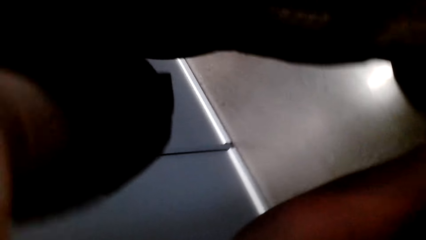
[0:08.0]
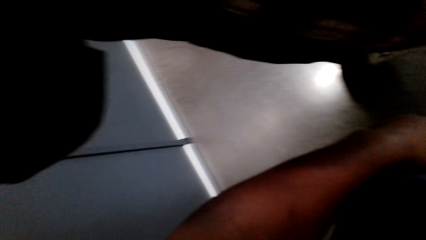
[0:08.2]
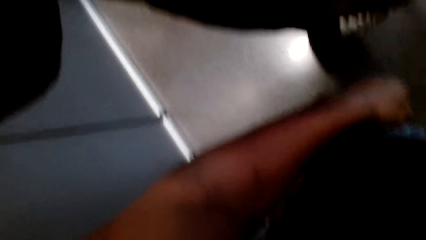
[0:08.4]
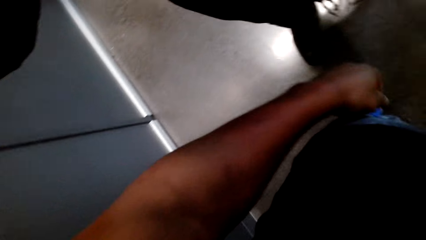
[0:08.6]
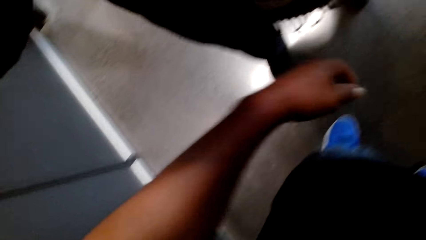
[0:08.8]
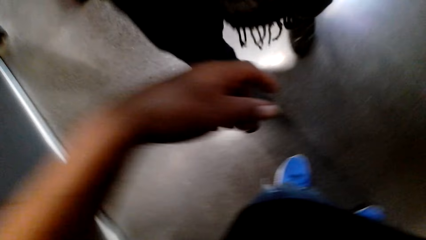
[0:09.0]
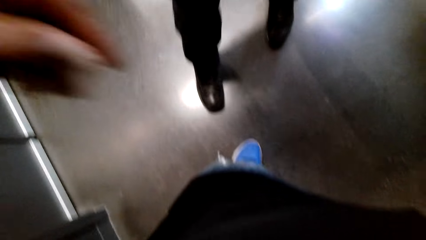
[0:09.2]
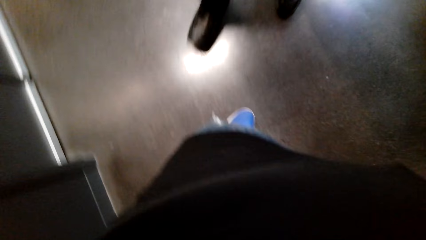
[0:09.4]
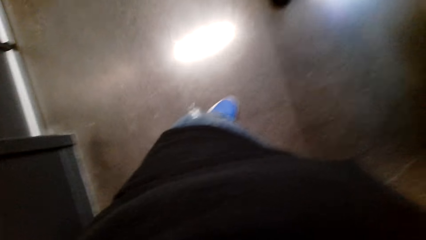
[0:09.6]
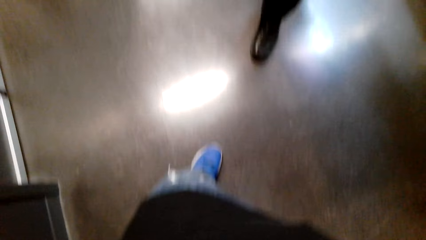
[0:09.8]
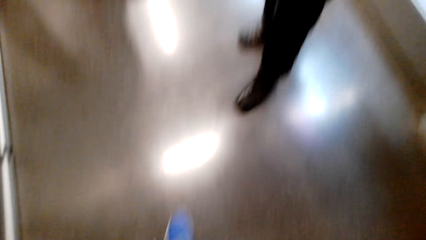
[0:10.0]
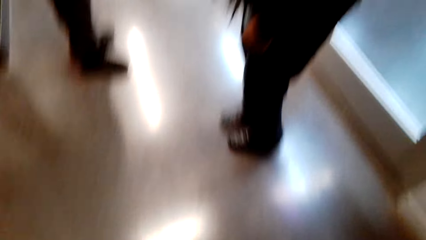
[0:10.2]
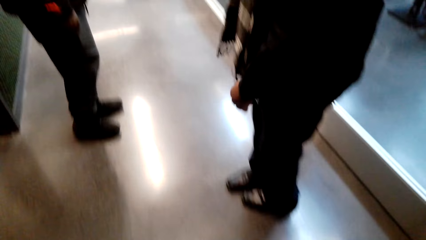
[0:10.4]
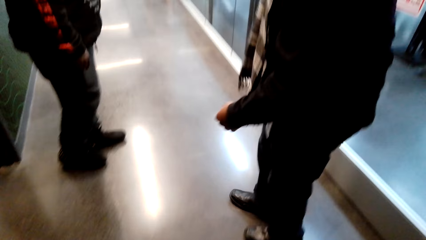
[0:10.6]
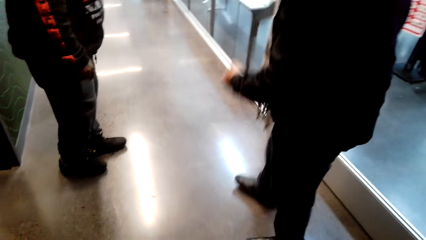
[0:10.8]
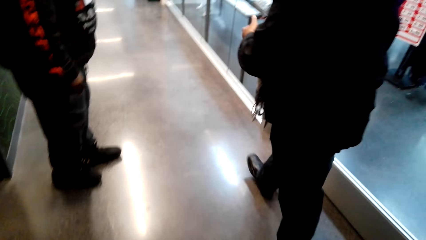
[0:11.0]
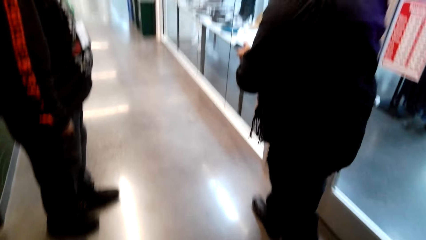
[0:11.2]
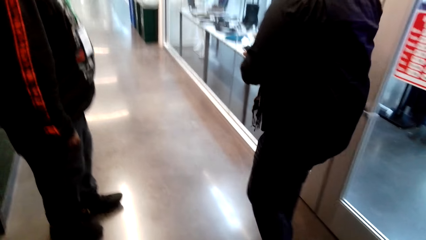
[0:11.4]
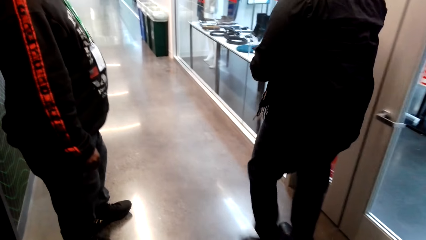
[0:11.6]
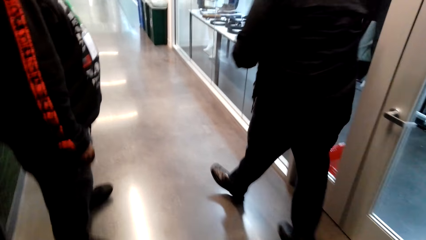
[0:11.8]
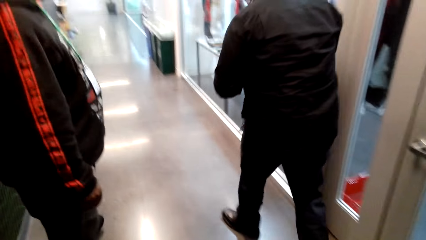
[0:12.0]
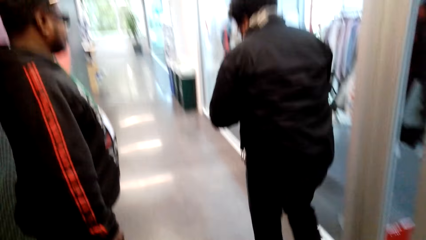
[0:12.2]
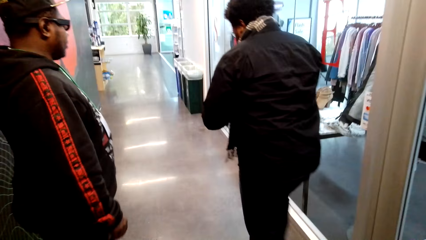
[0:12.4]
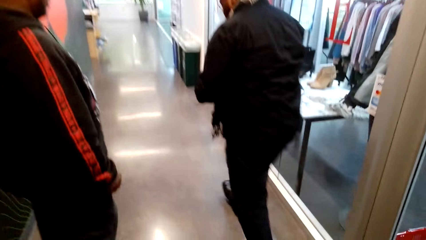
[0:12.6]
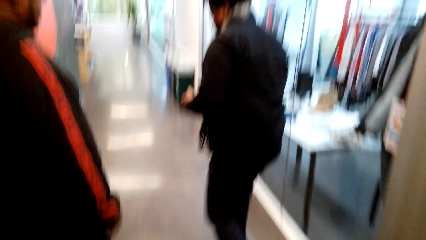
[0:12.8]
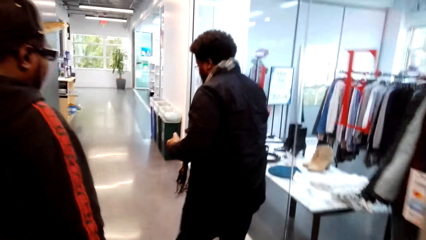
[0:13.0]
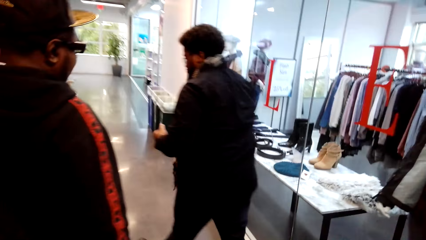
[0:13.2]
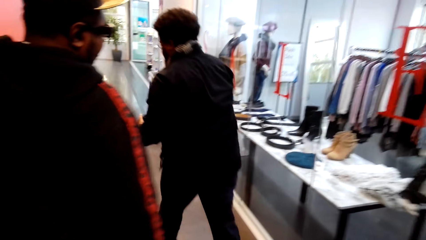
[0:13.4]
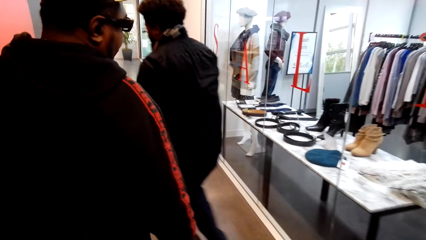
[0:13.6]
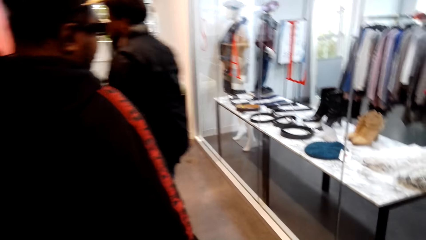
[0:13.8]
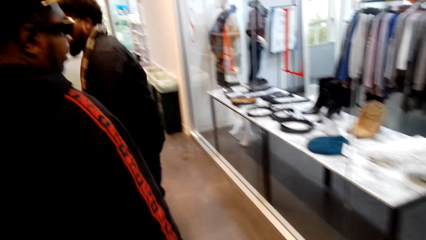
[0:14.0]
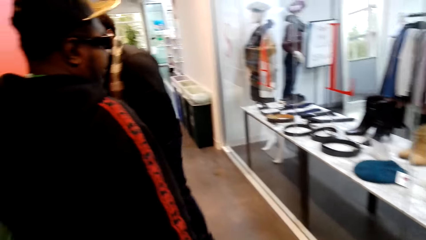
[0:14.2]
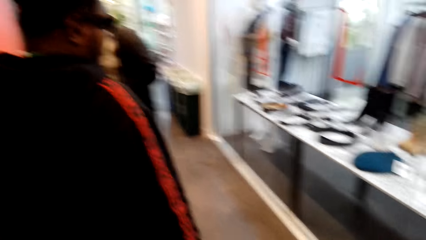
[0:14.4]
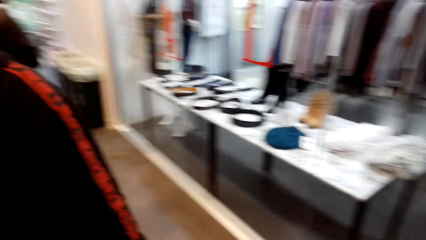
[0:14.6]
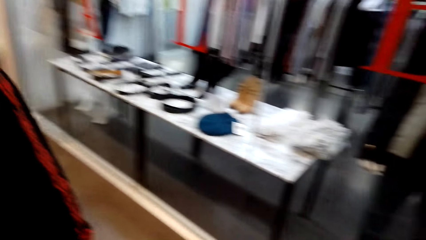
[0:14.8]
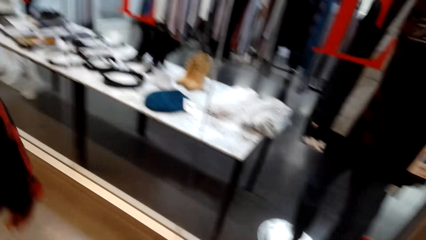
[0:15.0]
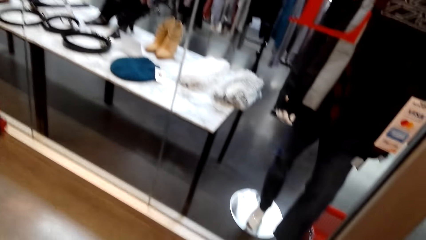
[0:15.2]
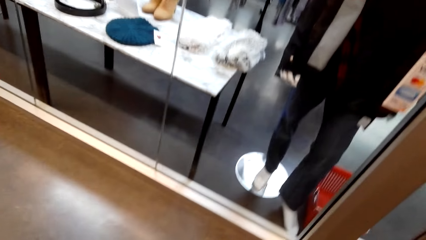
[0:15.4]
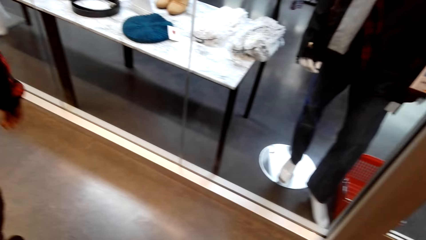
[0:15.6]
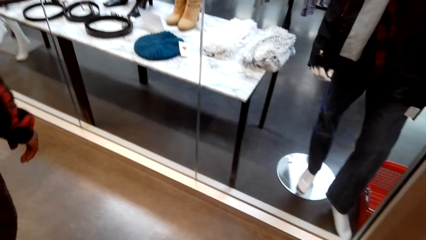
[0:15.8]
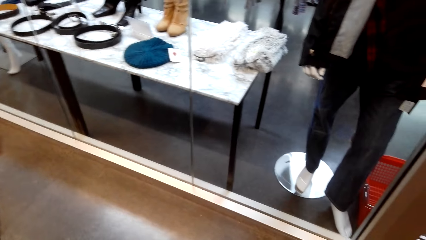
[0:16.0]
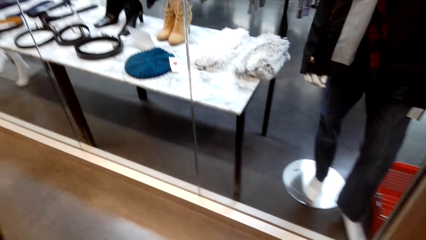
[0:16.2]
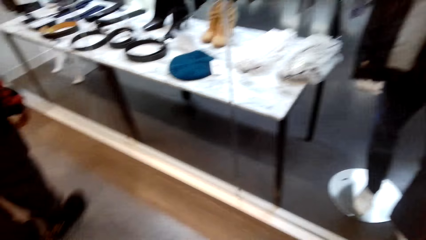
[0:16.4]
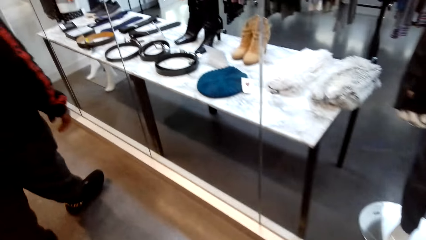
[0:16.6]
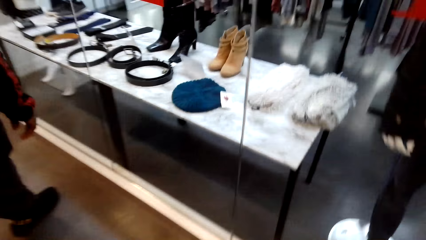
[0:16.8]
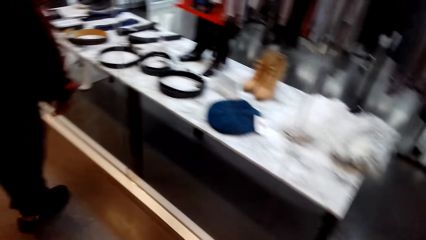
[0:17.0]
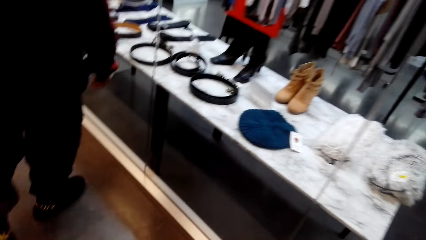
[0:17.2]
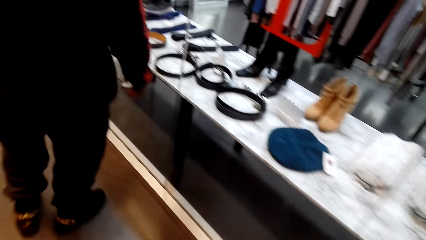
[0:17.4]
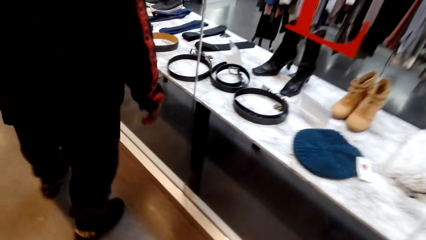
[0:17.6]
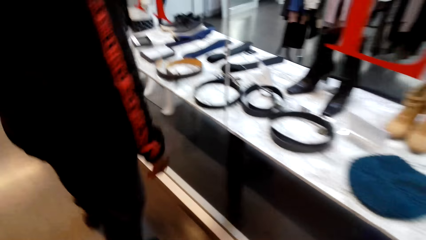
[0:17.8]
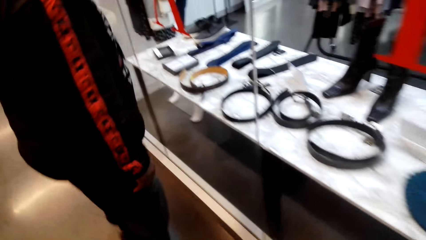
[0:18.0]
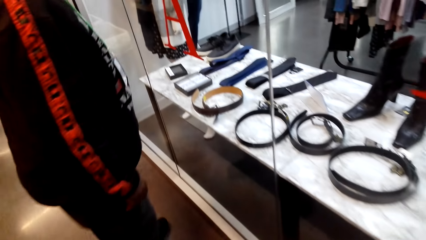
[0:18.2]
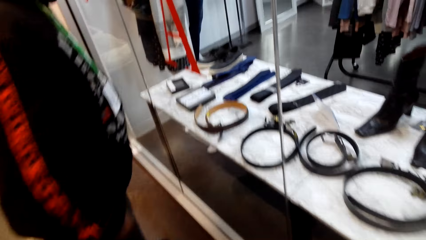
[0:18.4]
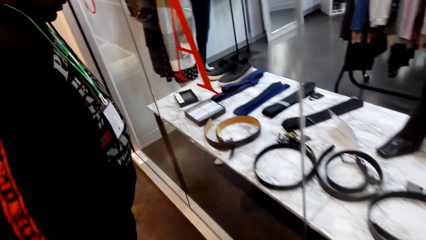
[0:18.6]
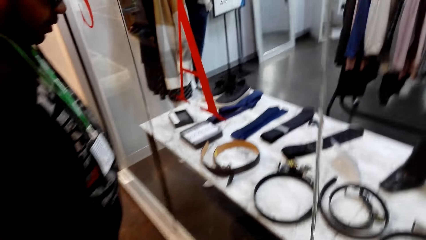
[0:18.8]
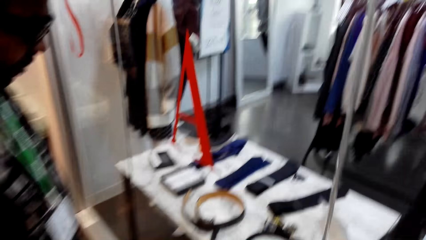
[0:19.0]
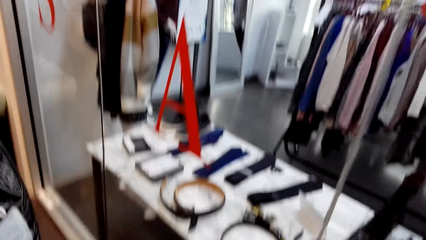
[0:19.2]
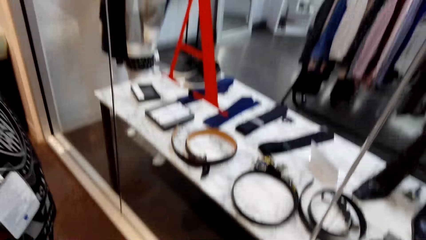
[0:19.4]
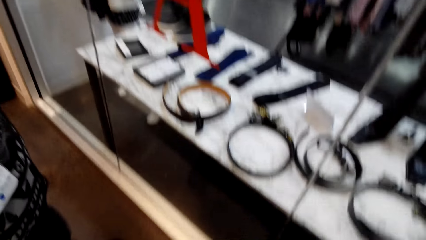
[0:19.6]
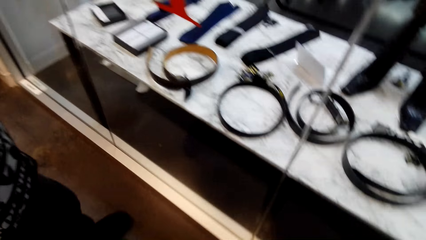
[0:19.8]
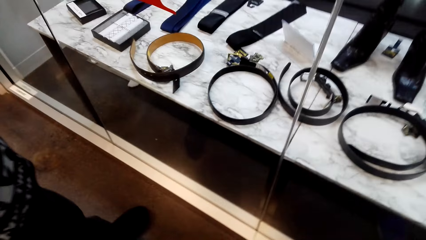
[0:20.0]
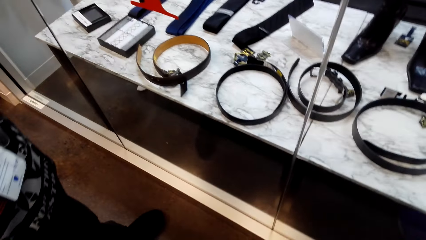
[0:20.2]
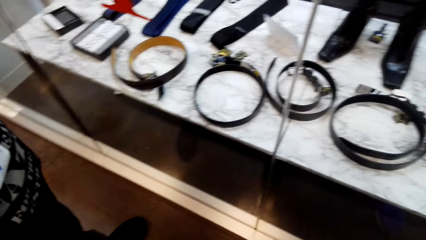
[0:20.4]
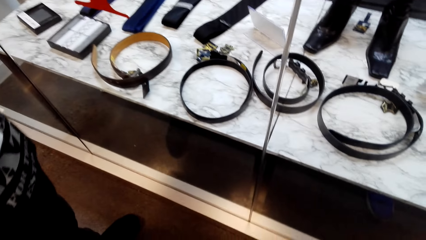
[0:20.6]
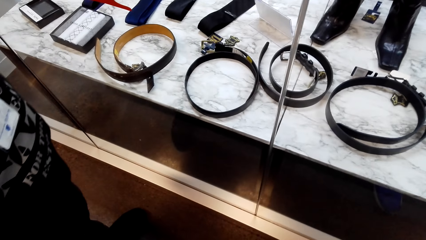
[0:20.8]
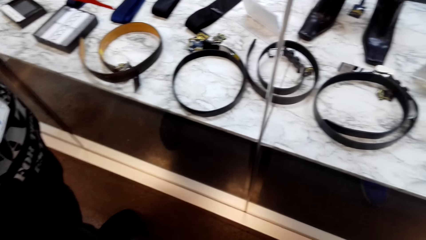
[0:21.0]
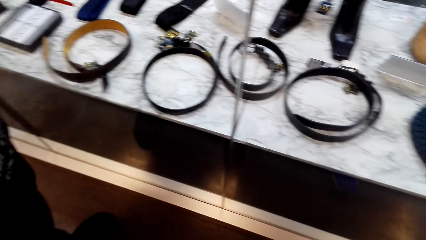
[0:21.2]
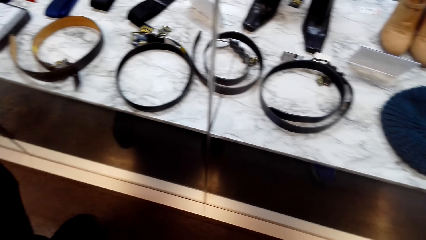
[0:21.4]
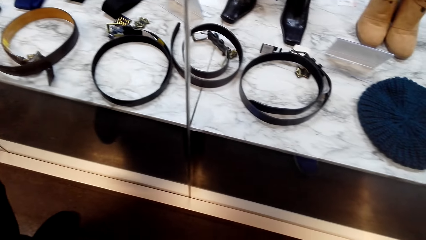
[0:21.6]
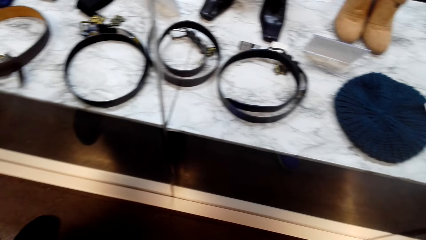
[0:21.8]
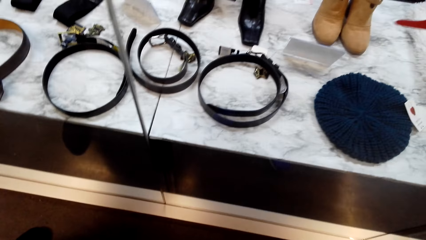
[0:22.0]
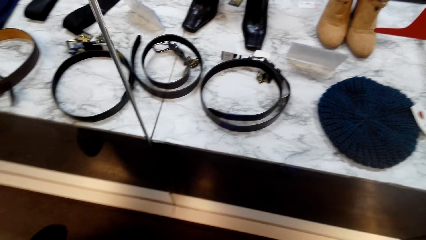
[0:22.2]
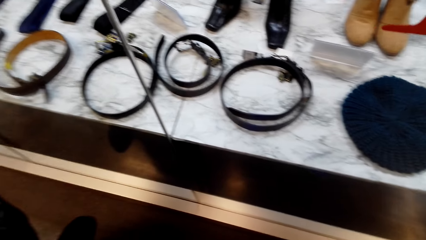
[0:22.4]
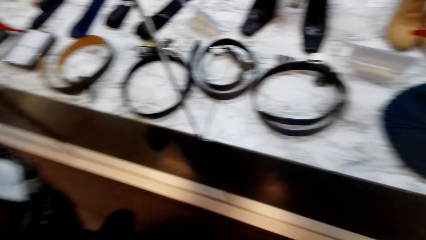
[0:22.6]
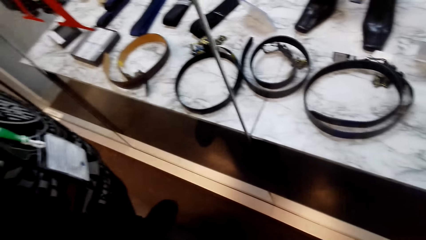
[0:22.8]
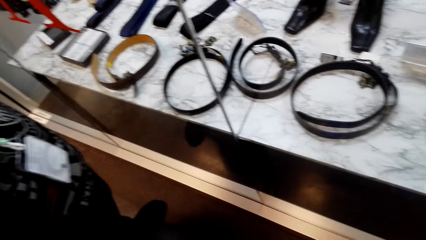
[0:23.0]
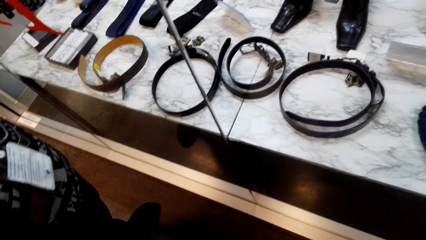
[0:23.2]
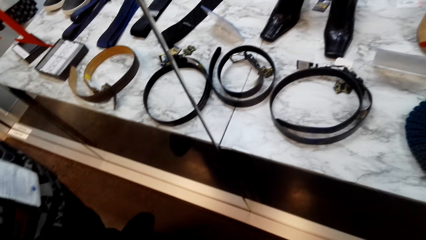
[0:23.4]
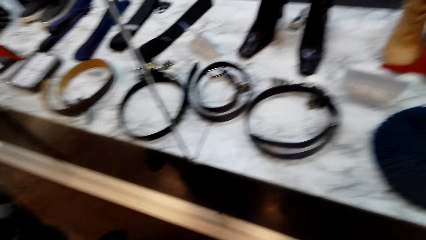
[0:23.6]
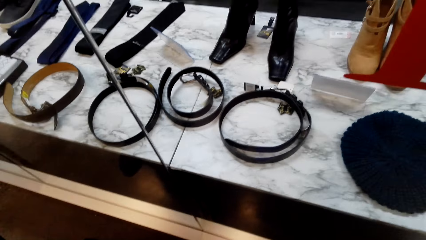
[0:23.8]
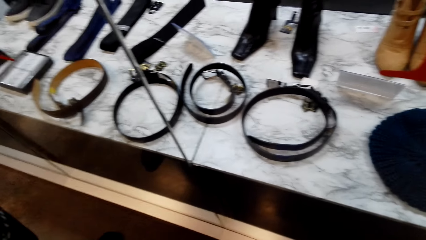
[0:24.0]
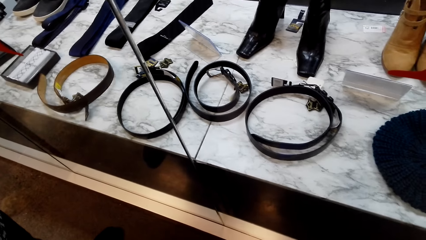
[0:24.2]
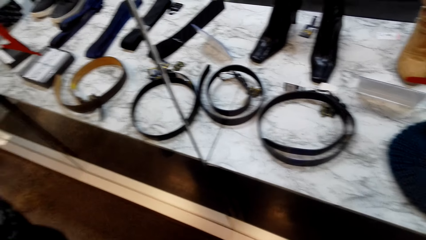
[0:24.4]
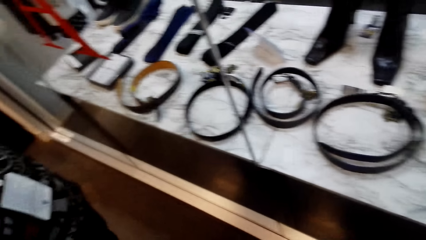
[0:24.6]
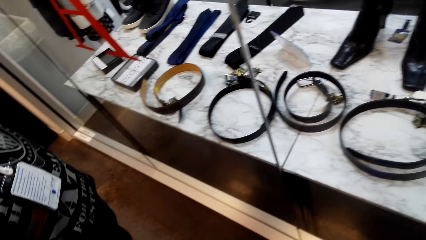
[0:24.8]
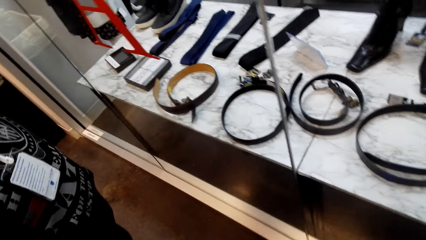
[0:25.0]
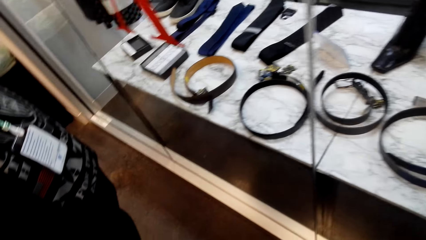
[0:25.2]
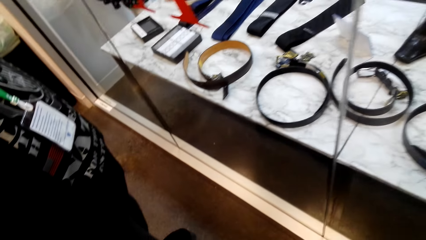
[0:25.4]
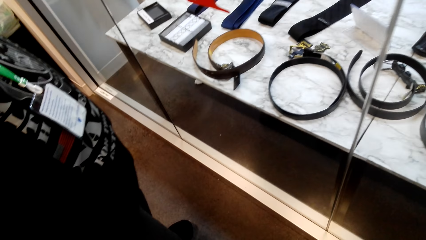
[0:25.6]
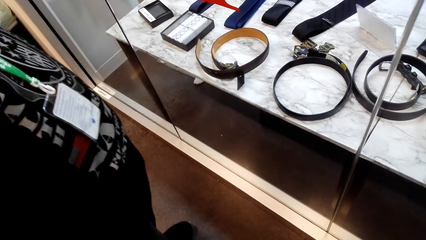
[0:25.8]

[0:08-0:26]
The camera wearer fixes a camera. They walk in the clothes store. A man walks in the clothes store. Another man walks in the clothes store. The first man talks. The camera wearer walks. The other man stands in the clothes store. The camera wearer looks at the belts on the table. The other man talks. The camera wearer interacts with the other man.
